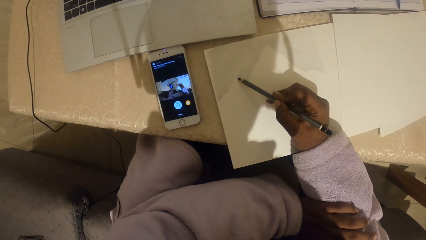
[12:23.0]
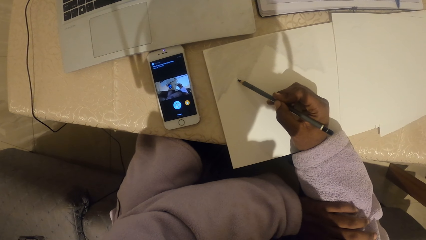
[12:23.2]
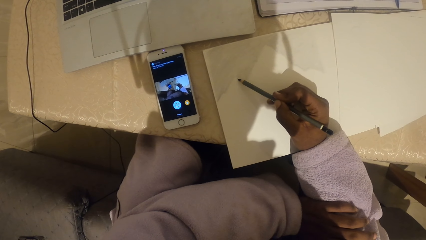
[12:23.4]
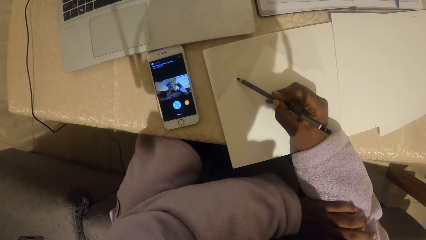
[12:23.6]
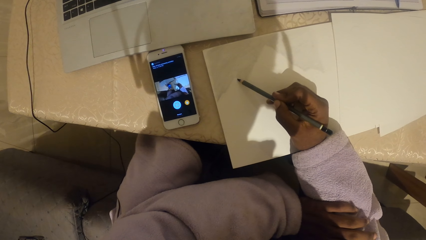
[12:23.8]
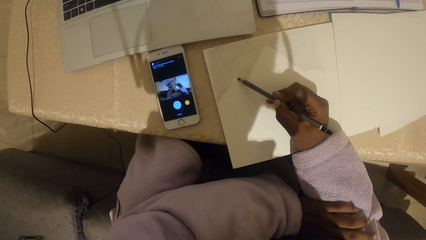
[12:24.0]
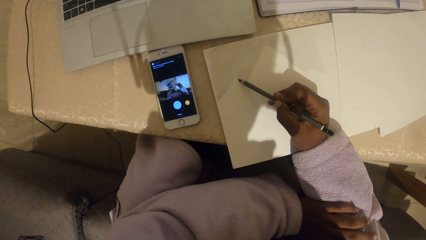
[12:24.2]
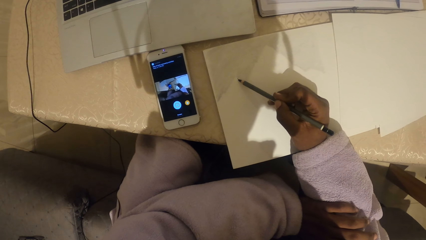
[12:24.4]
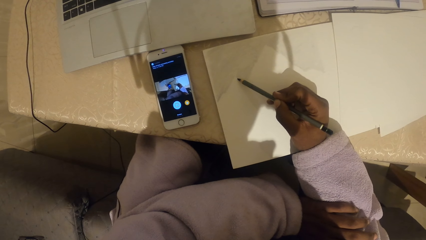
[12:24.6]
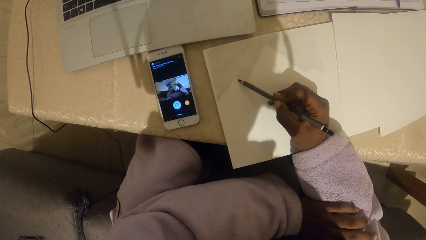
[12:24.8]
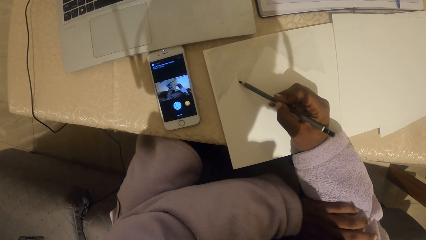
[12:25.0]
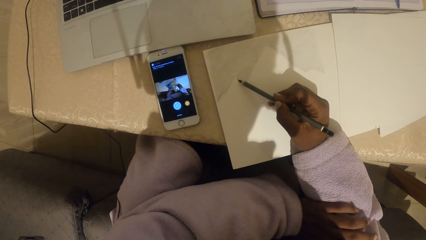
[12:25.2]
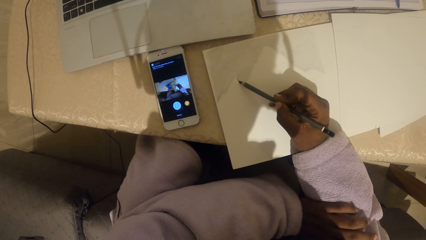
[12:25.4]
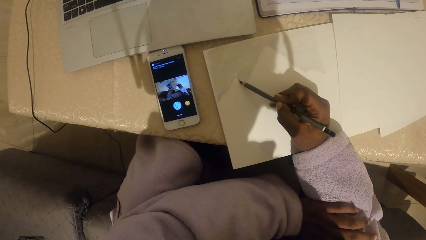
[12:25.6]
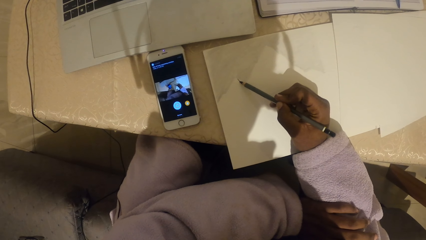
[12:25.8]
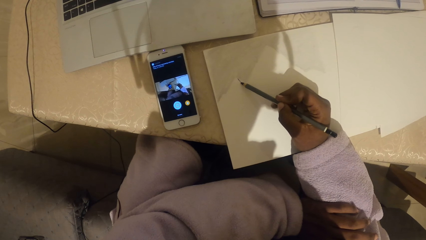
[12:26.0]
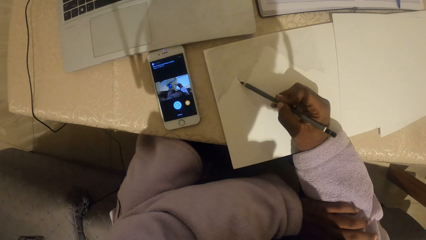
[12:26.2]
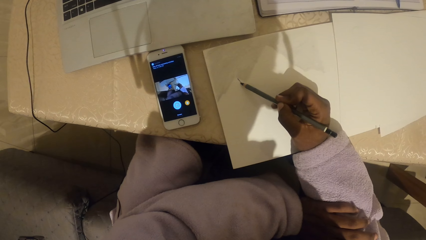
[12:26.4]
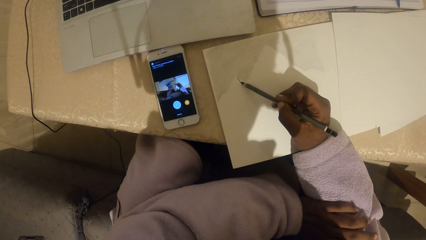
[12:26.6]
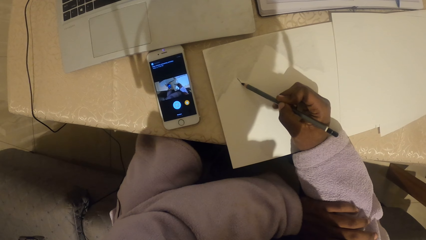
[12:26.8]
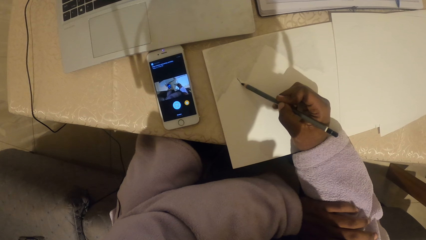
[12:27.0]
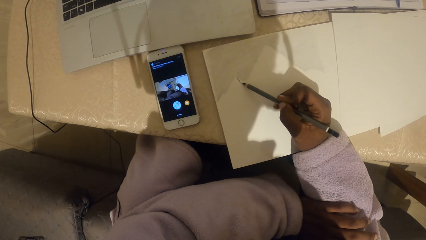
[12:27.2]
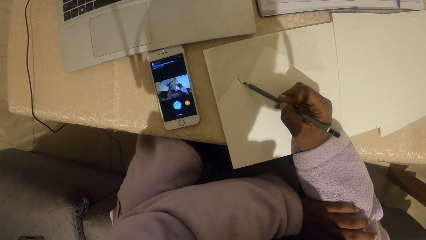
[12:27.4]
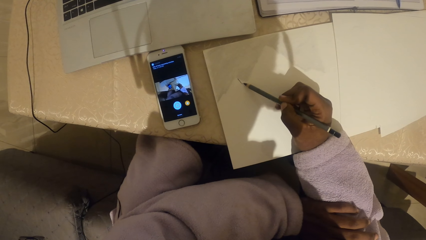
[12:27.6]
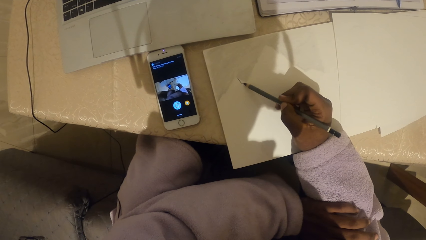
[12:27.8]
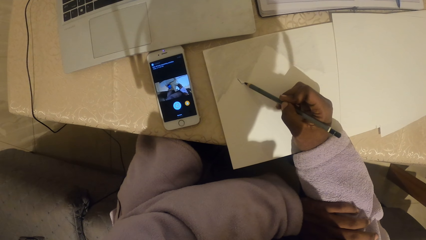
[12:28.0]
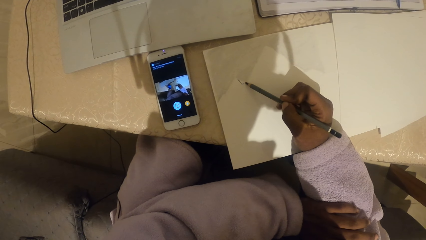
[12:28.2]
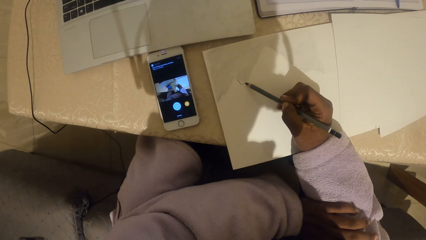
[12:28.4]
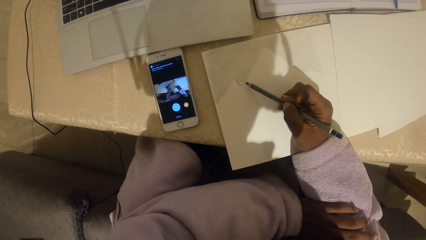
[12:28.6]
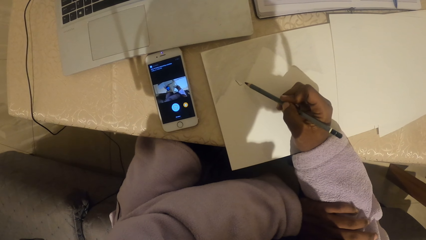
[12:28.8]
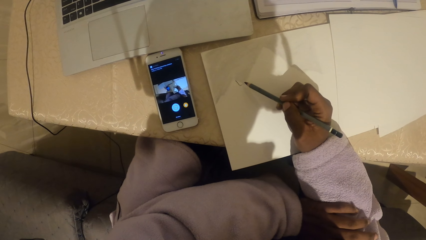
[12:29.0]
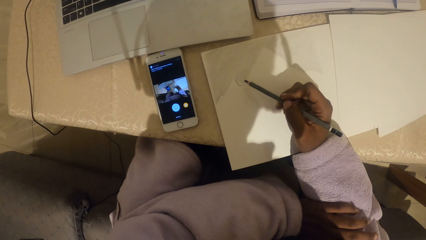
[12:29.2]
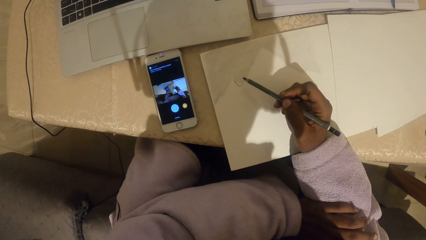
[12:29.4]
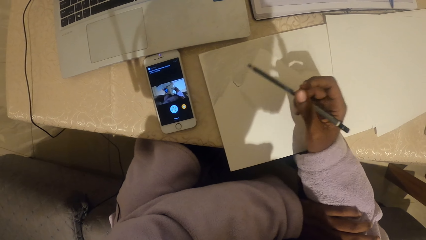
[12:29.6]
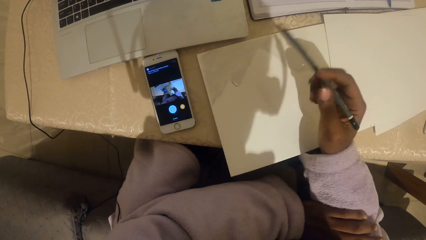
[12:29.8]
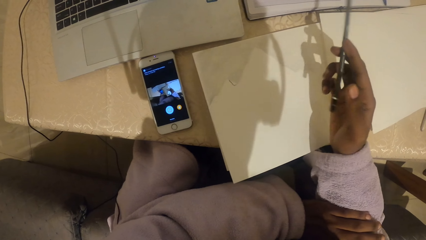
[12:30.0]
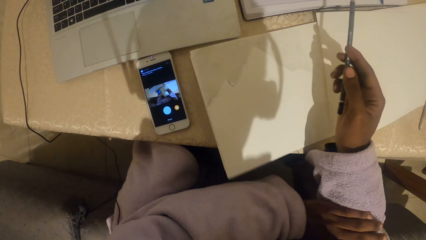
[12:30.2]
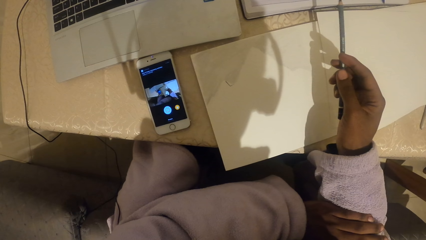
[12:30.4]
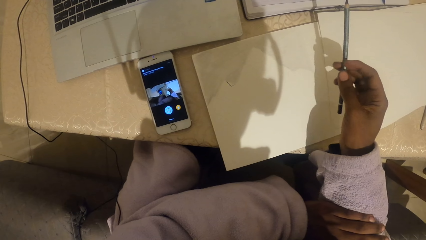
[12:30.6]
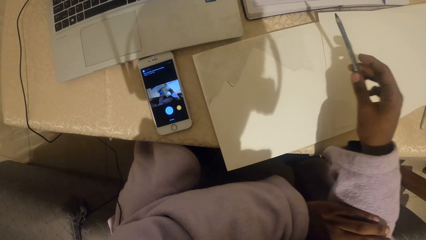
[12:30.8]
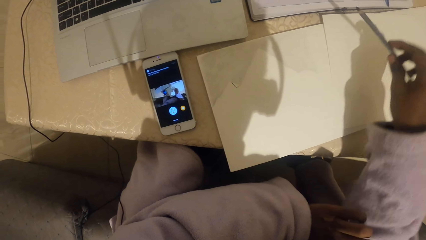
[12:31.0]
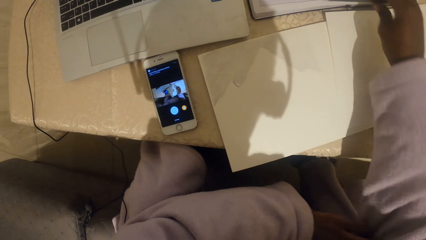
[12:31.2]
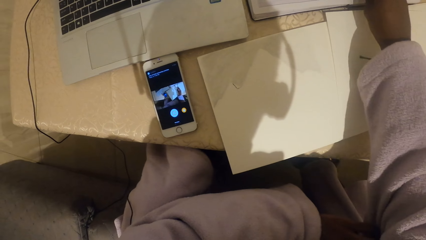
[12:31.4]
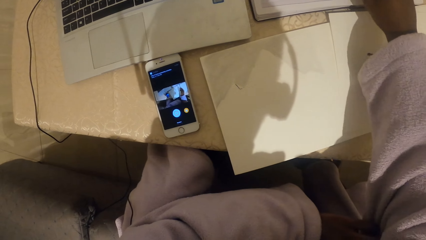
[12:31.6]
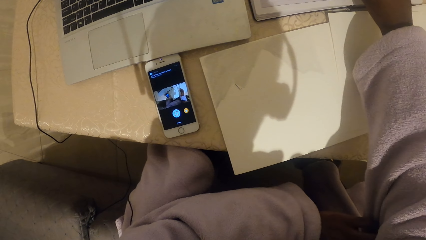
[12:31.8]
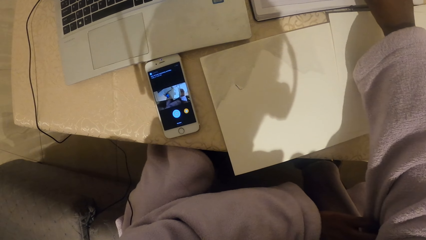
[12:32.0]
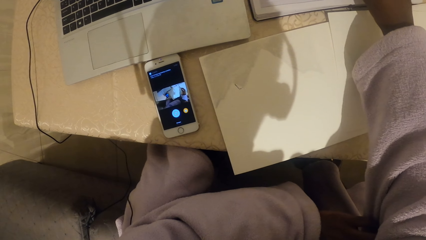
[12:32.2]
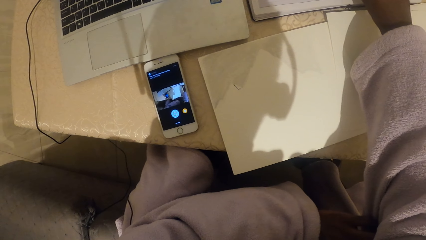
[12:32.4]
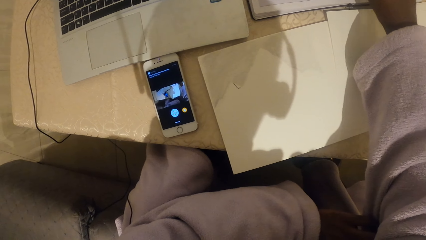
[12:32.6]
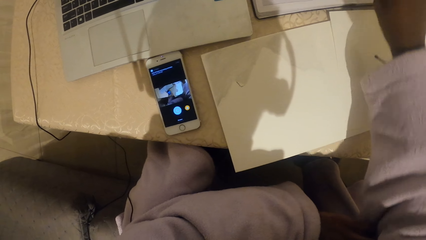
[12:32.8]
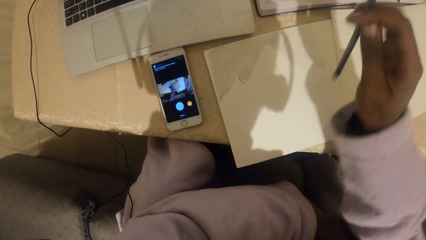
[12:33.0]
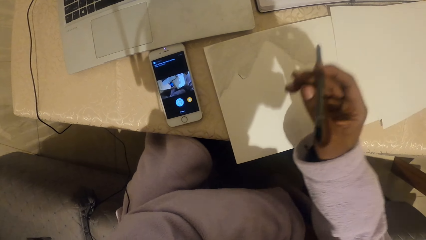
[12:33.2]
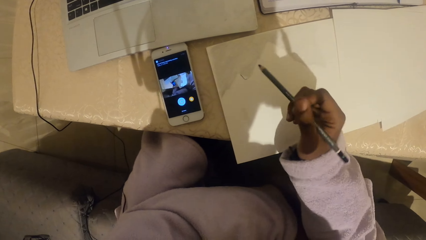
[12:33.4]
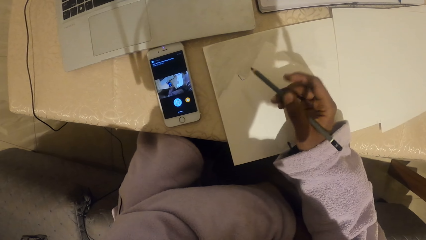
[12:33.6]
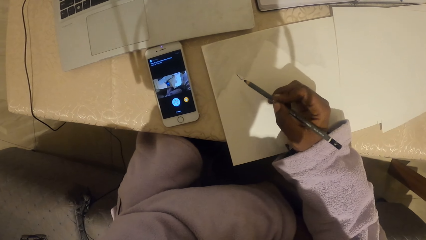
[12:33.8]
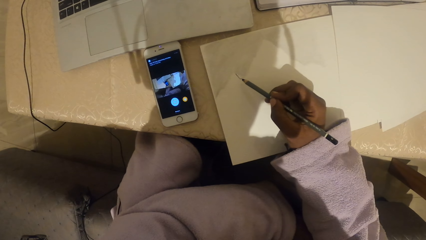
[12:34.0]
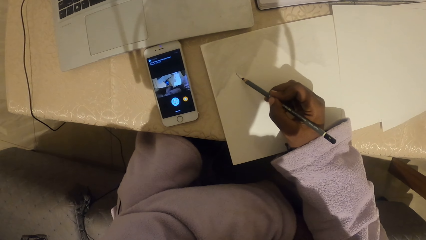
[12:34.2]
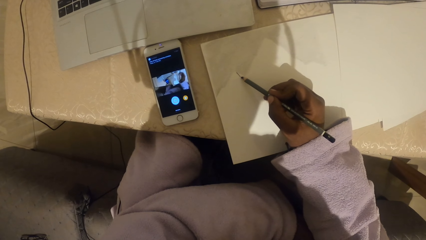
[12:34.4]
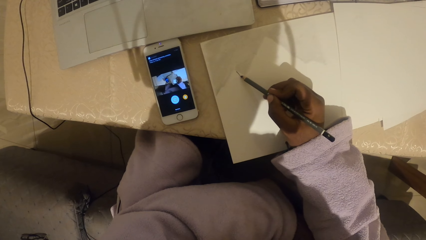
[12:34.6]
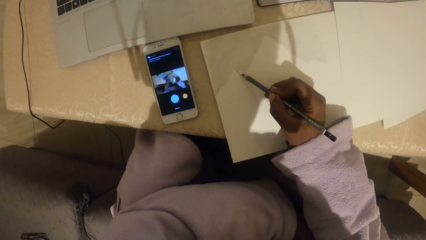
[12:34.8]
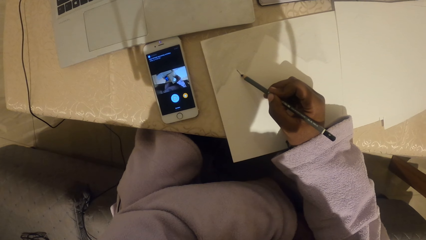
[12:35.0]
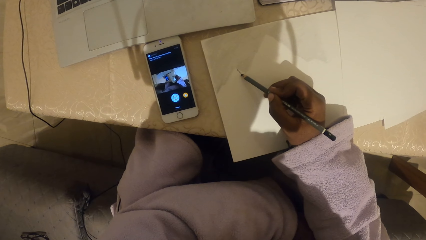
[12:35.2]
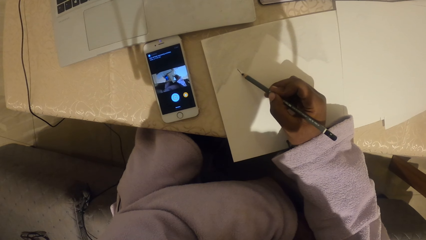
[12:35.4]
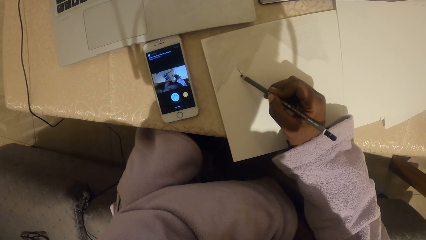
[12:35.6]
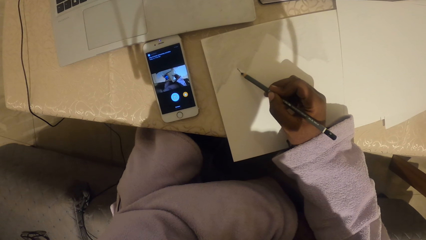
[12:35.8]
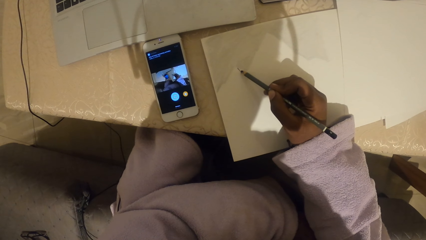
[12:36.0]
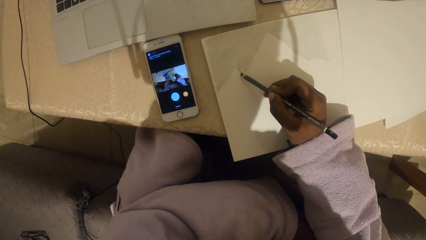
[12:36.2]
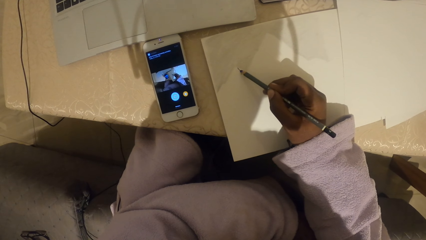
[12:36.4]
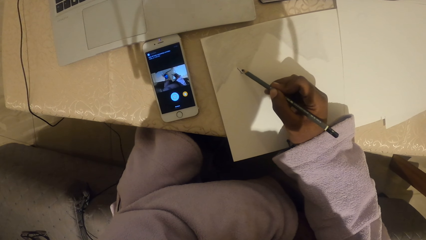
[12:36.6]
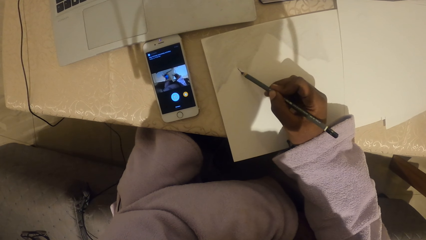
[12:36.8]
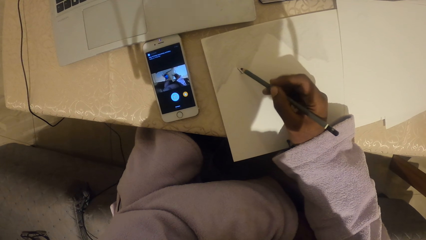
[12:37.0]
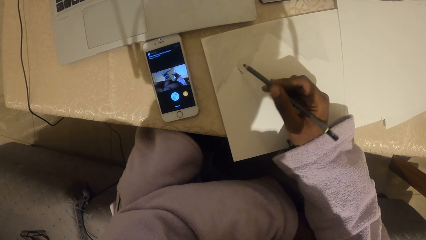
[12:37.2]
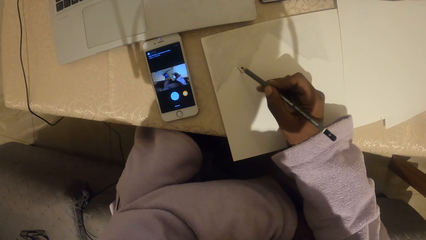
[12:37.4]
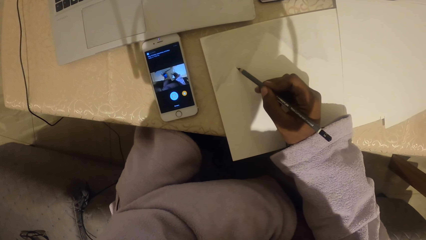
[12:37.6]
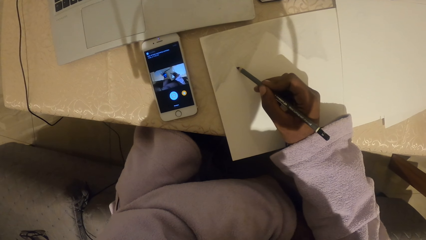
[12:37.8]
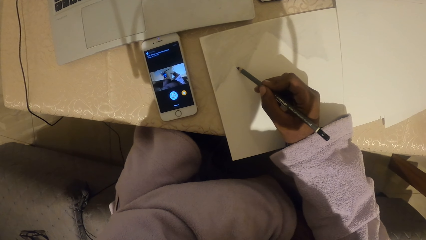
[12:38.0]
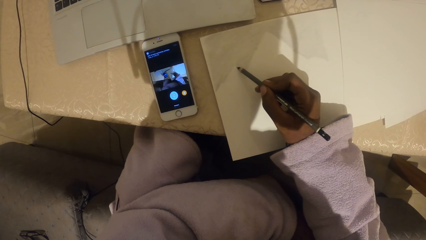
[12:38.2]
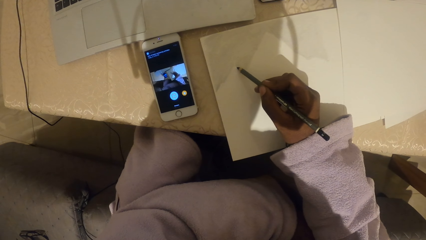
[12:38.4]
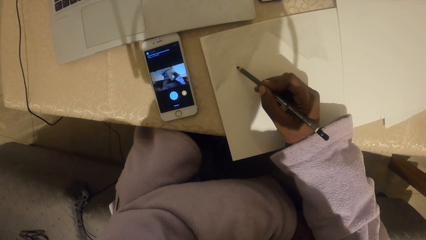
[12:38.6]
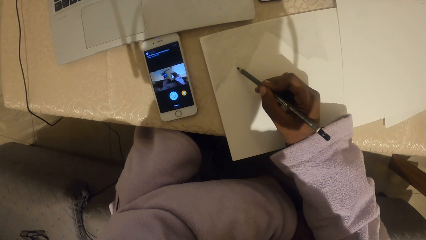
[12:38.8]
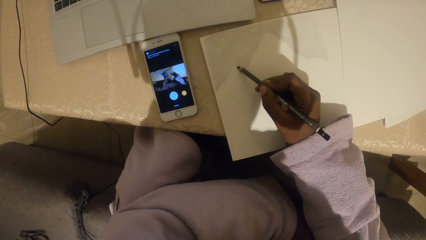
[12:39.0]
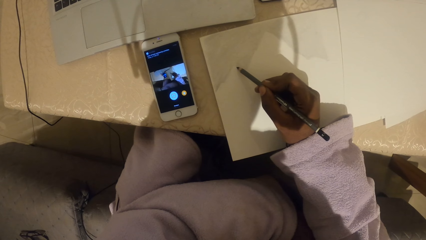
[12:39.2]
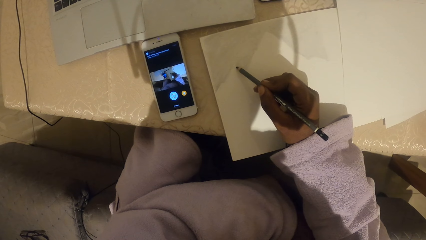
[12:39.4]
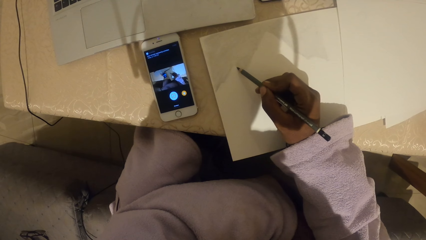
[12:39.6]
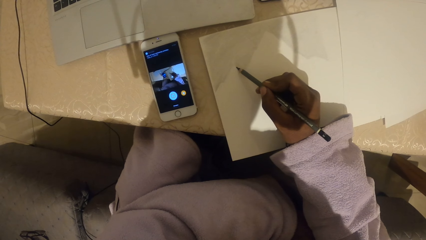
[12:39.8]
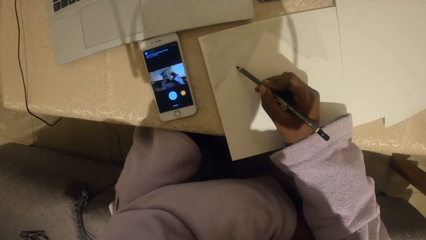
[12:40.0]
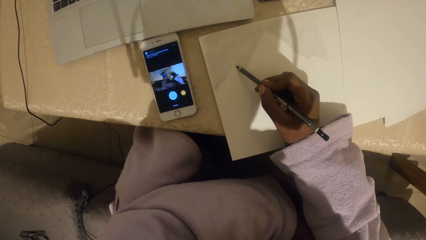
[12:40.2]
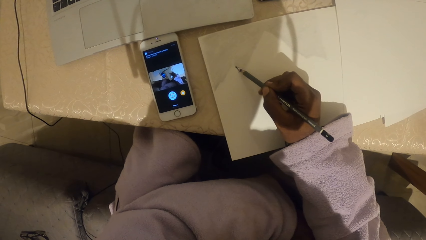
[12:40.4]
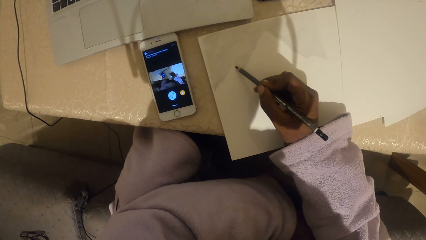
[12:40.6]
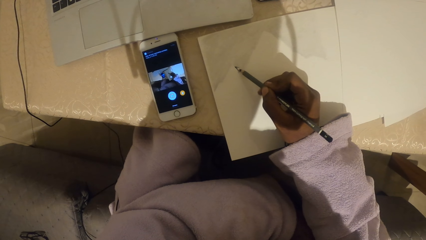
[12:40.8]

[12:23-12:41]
The camera wearer draws the picture on the paper. They turn the pen. They drop the pen. They pick up the pen. They draw the picture.
